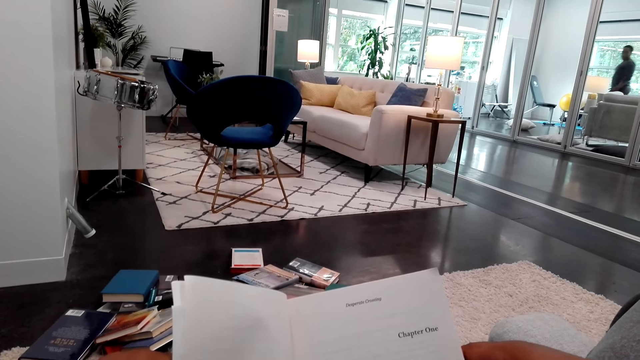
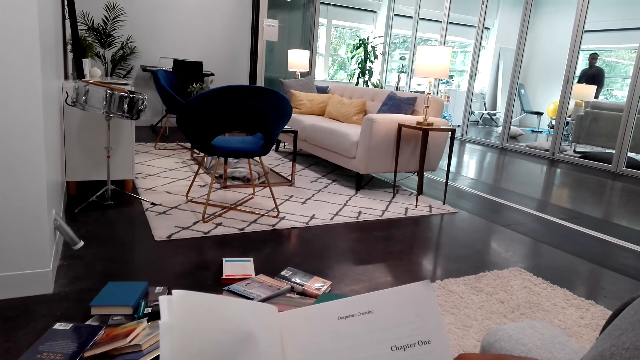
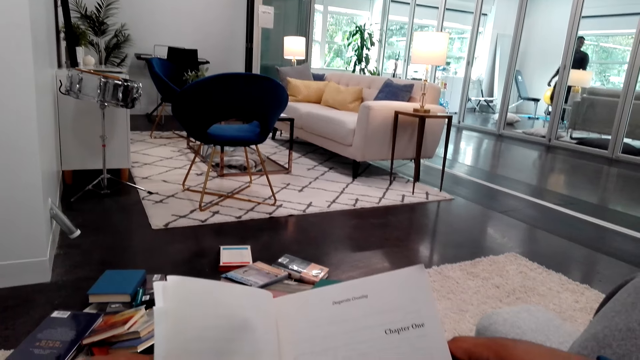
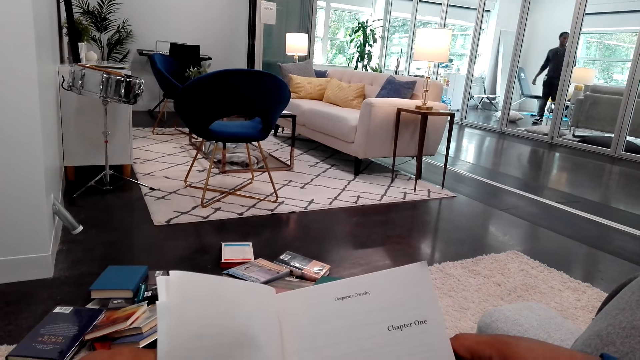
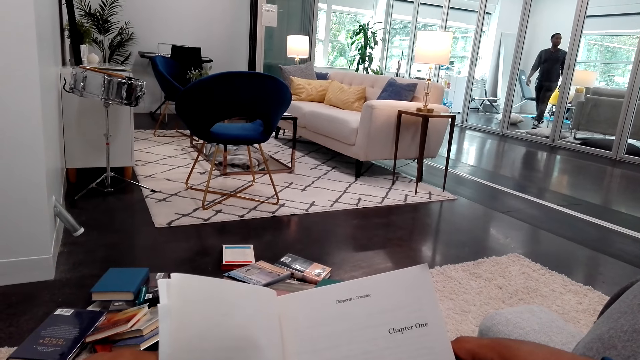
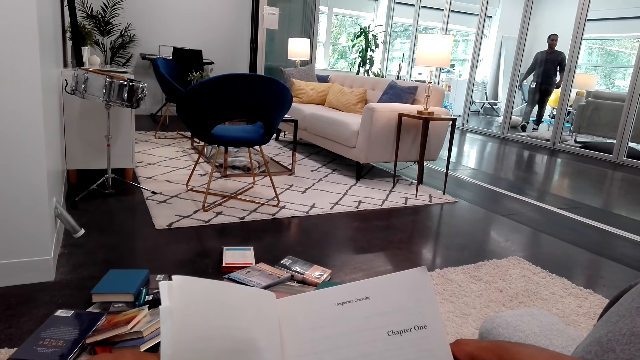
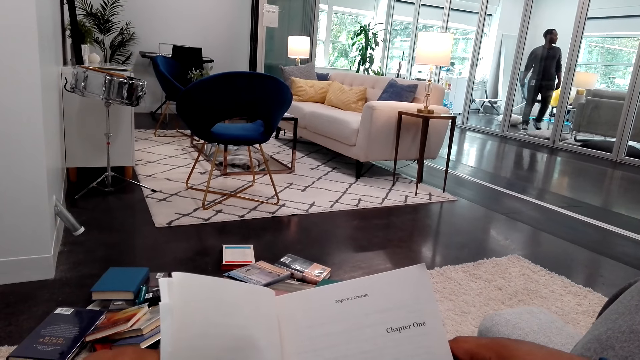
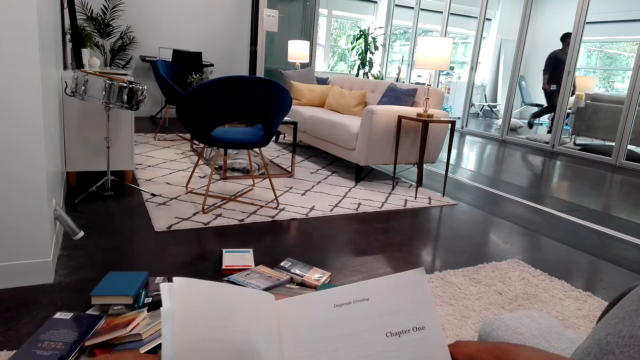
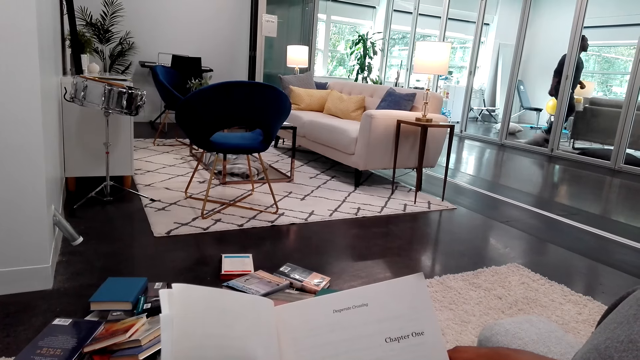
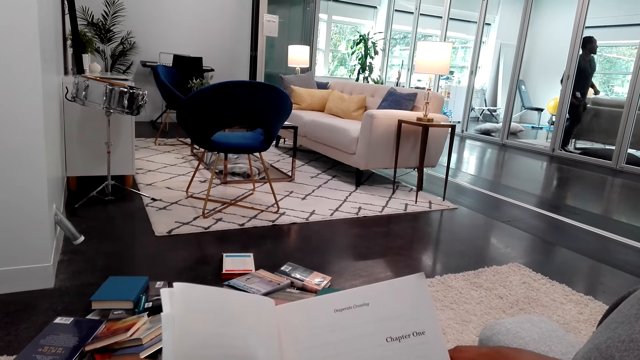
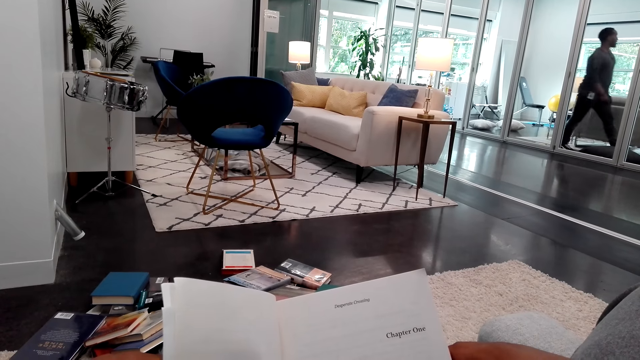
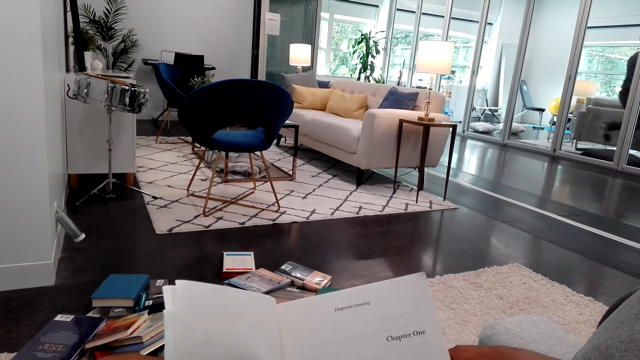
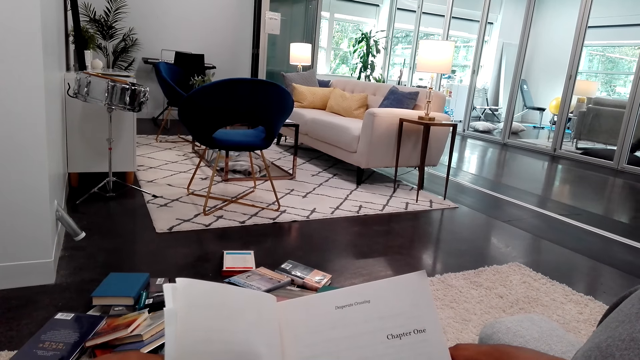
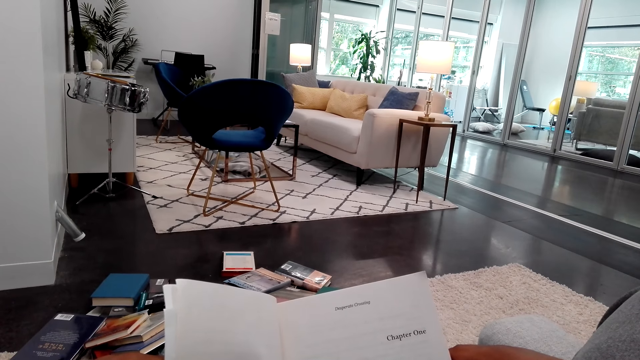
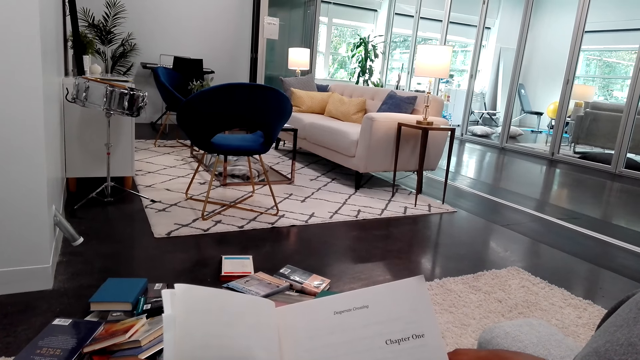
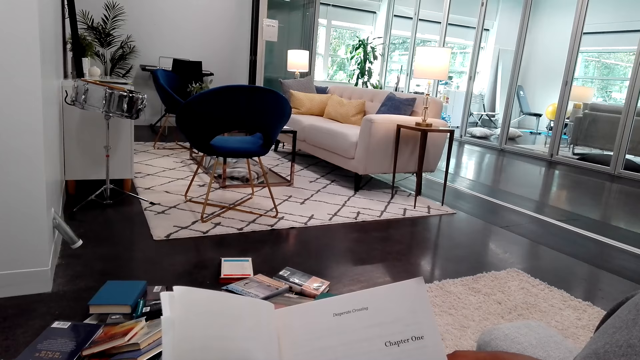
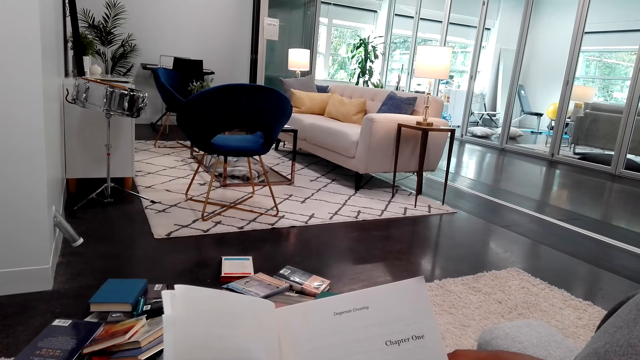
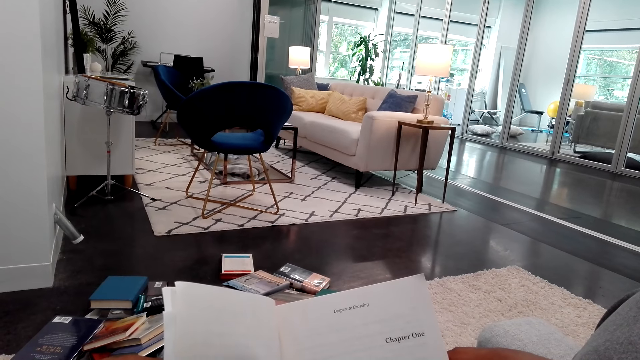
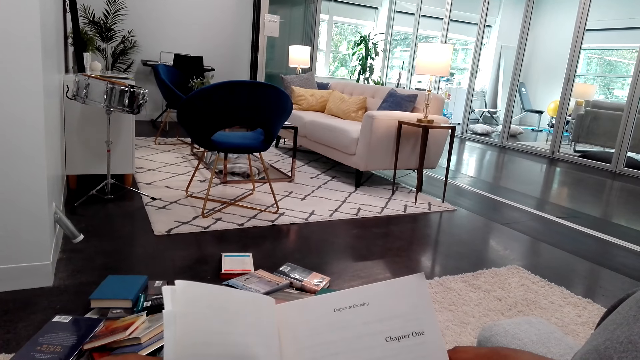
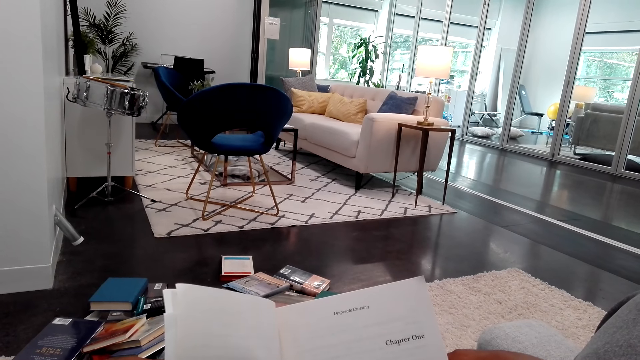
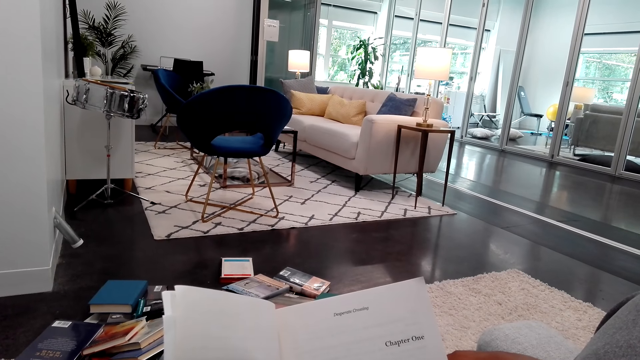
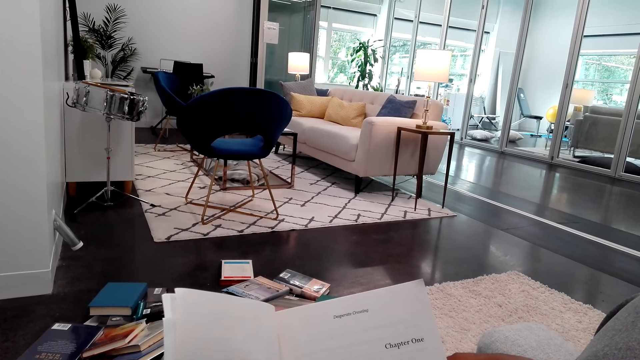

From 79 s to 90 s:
A man walks around. The man kicks the pillow. Another man walks.

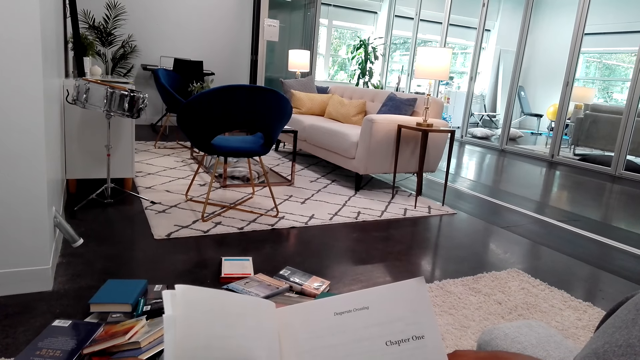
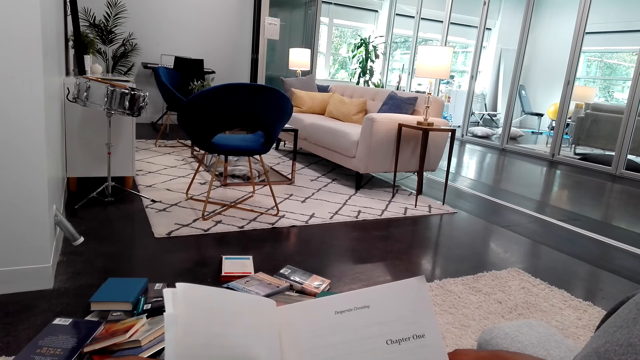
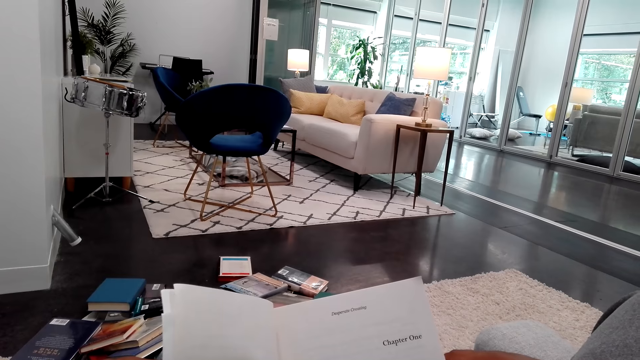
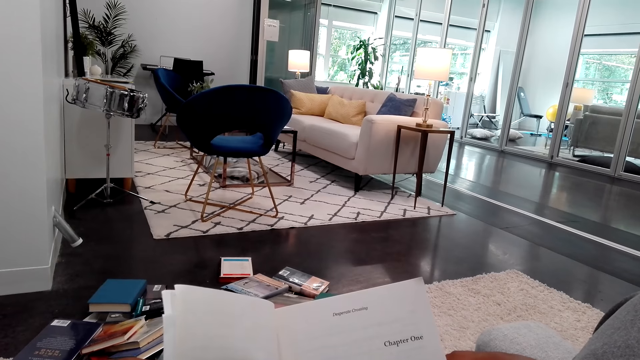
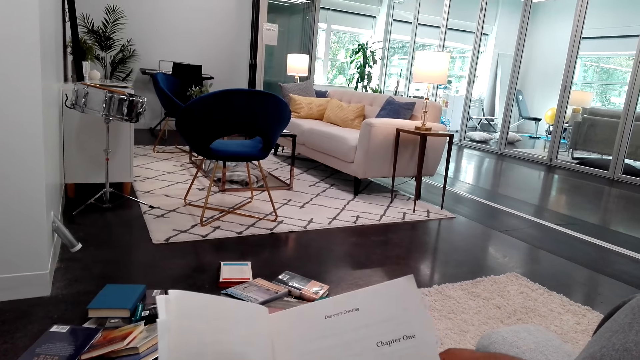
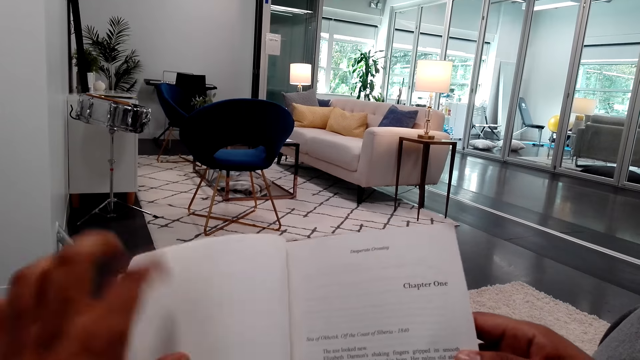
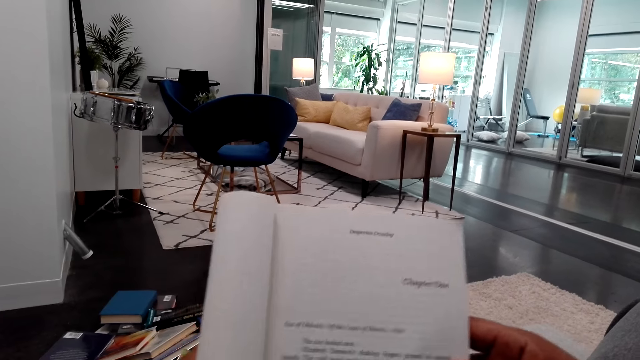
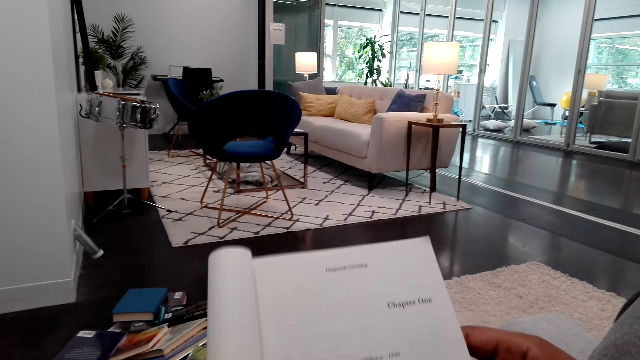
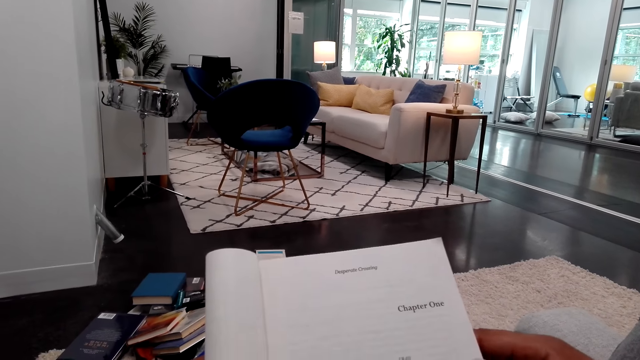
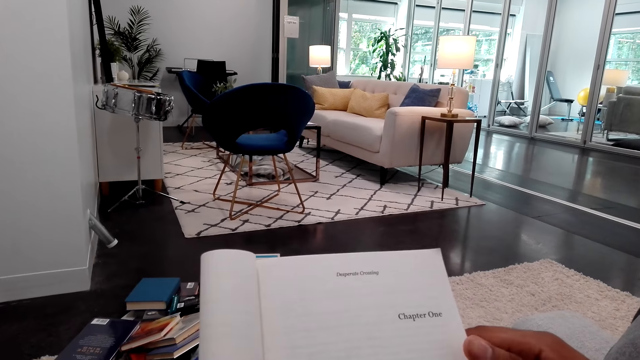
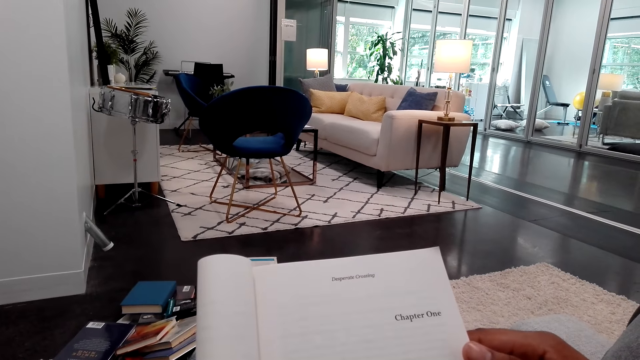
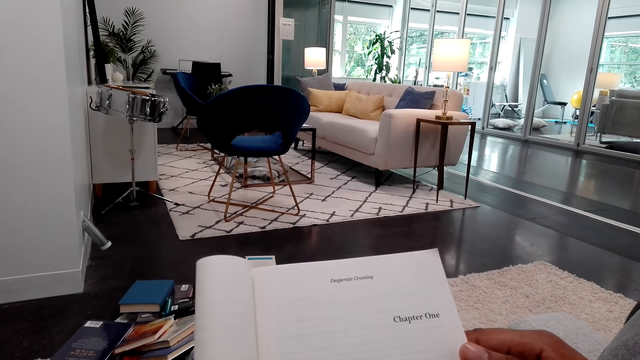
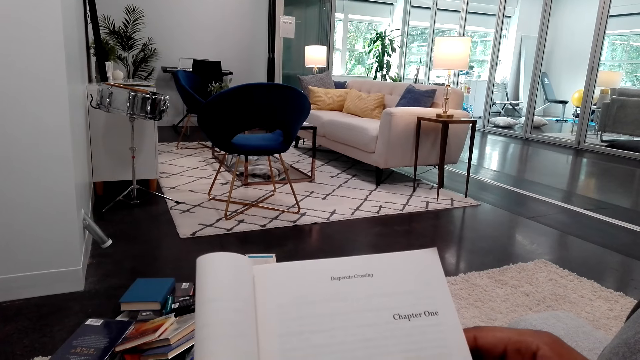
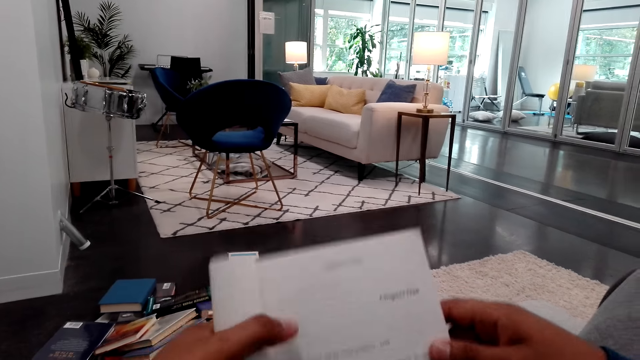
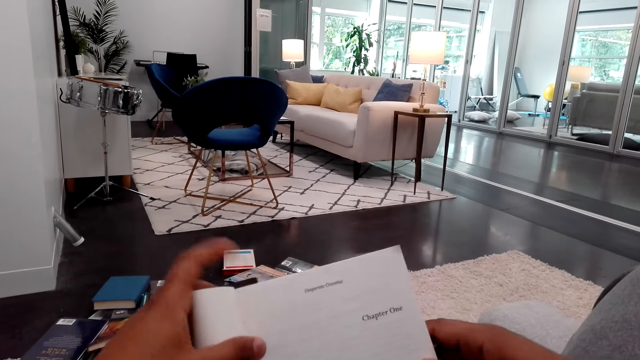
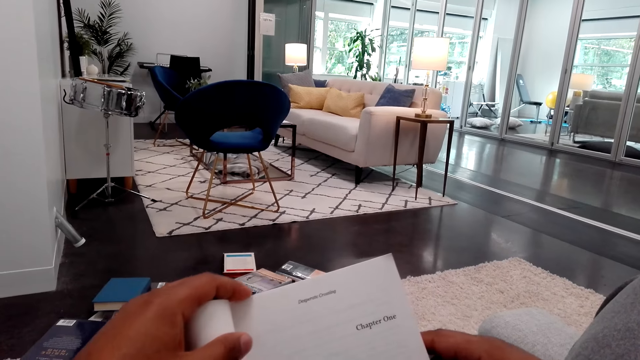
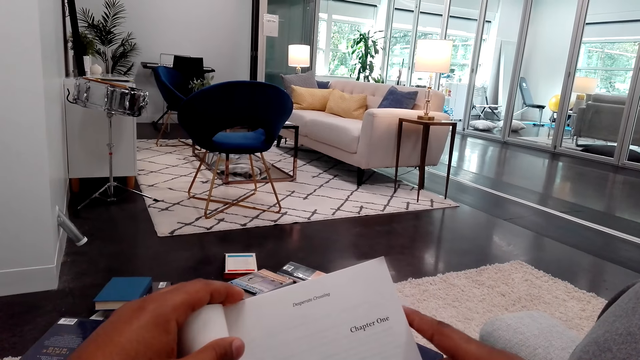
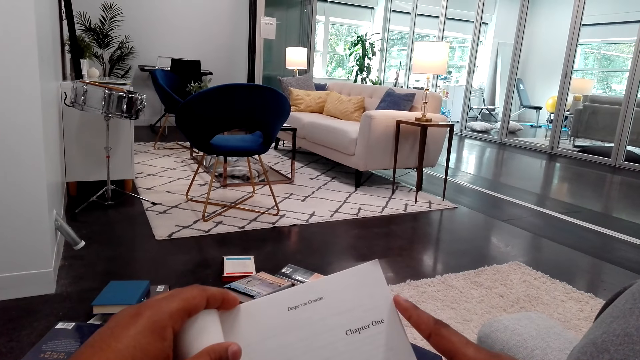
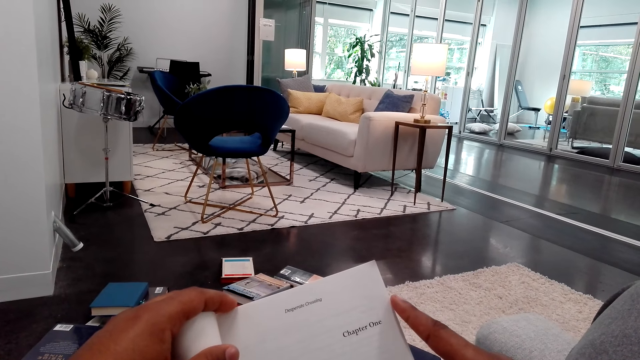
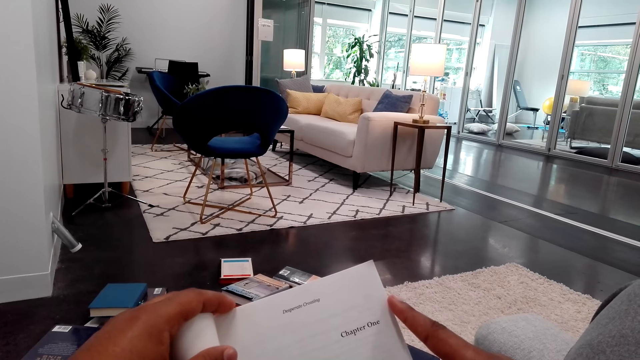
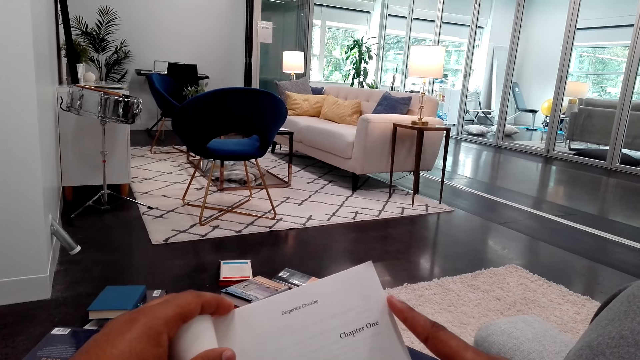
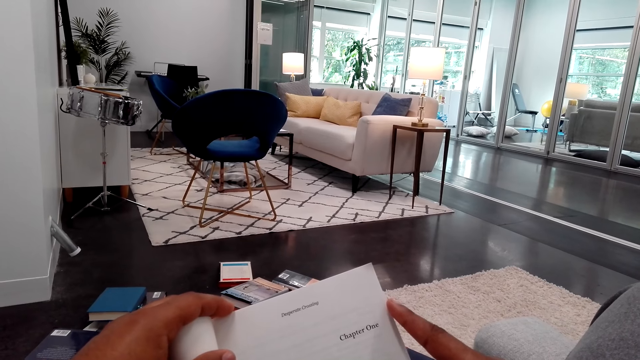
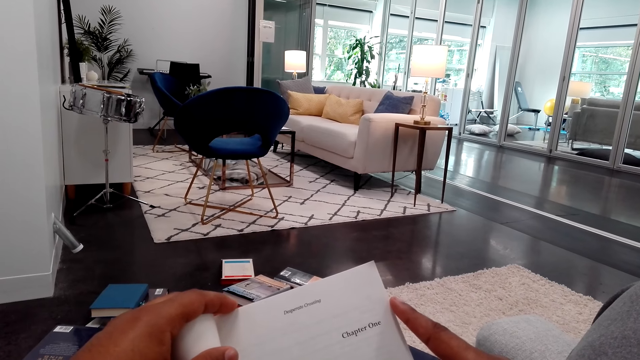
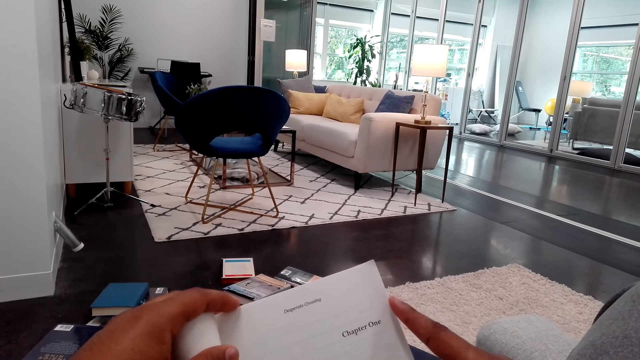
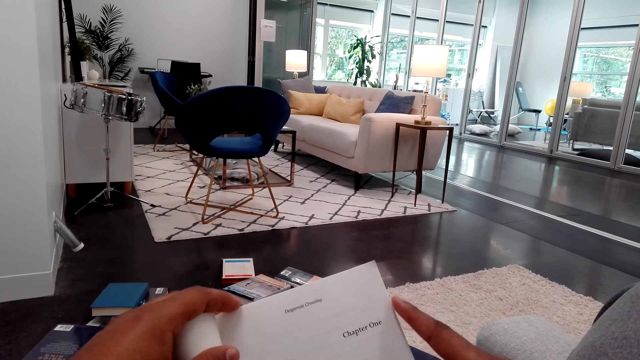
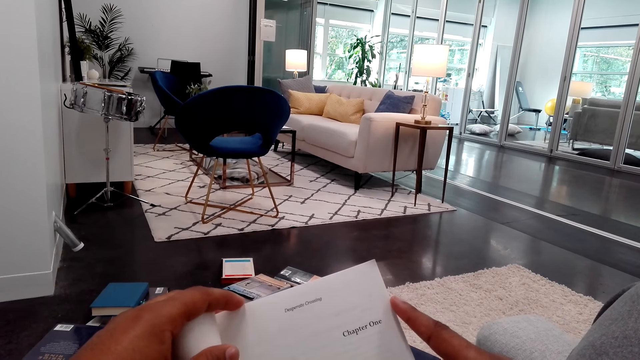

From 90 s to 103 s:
The camera wearer folds the book. They lift the book up. They stare at the book. They hold the book and move the book.
